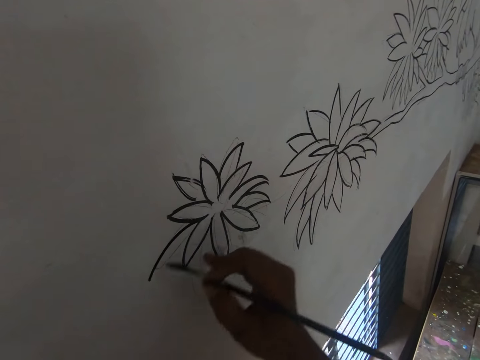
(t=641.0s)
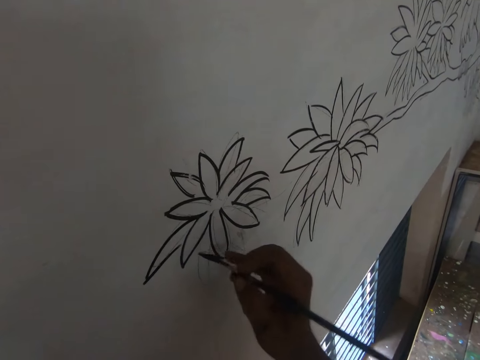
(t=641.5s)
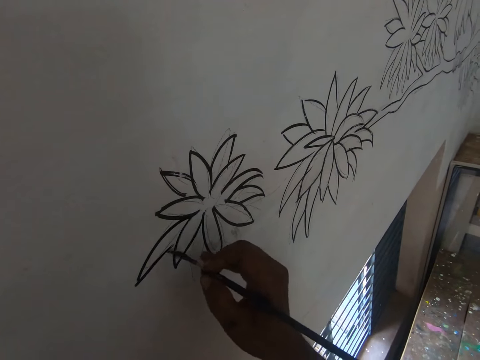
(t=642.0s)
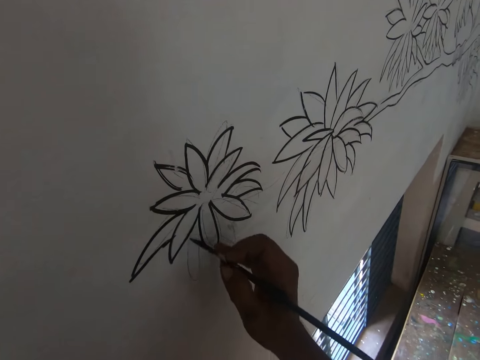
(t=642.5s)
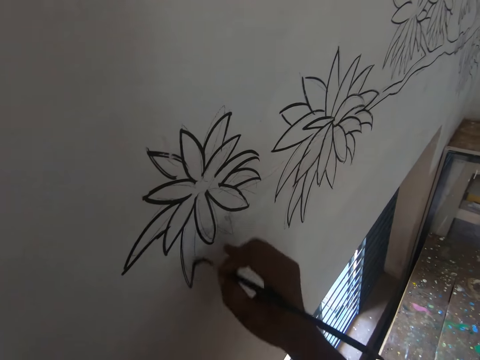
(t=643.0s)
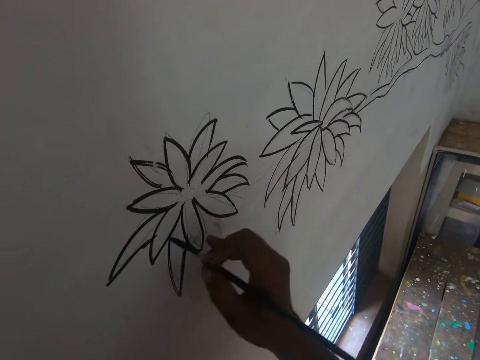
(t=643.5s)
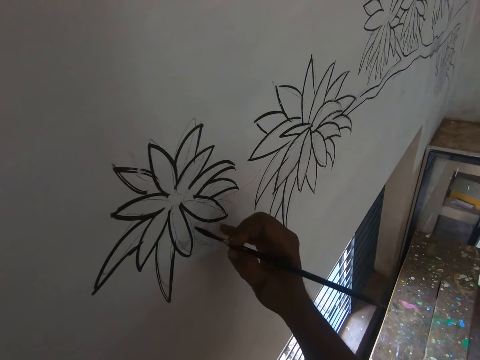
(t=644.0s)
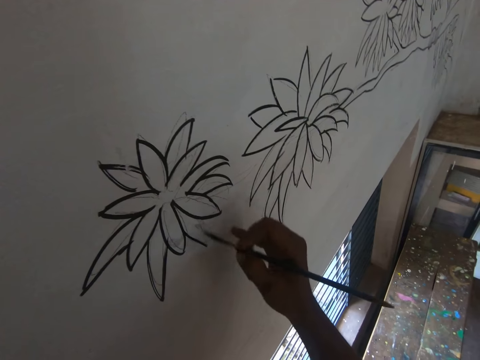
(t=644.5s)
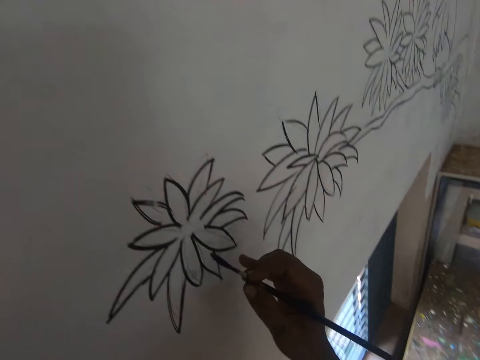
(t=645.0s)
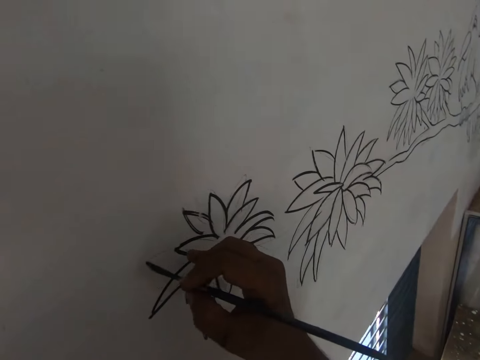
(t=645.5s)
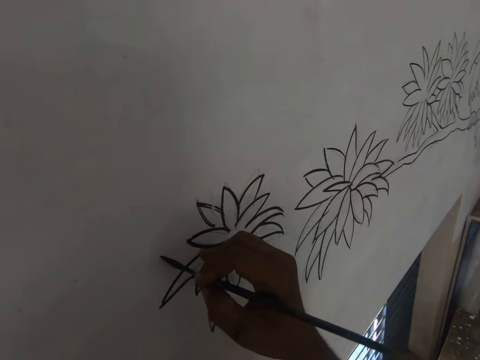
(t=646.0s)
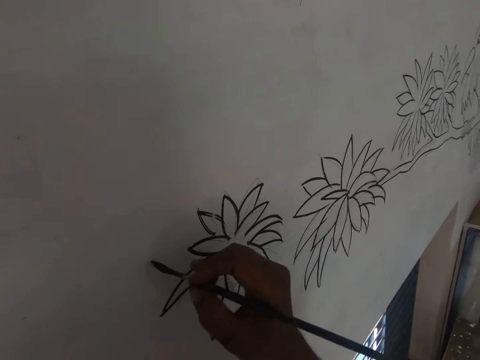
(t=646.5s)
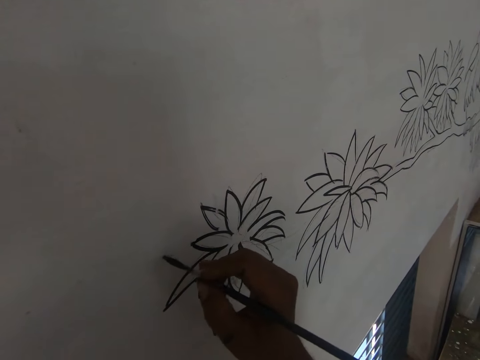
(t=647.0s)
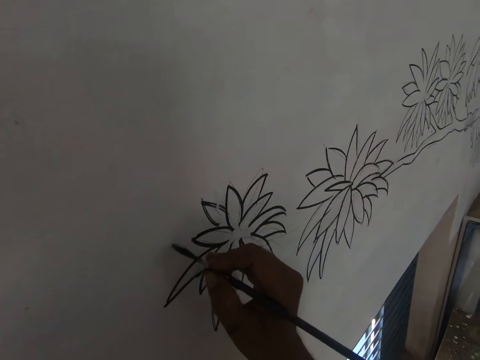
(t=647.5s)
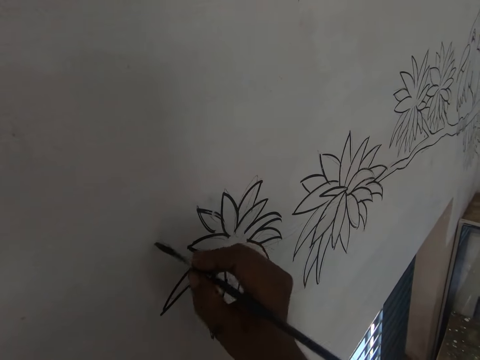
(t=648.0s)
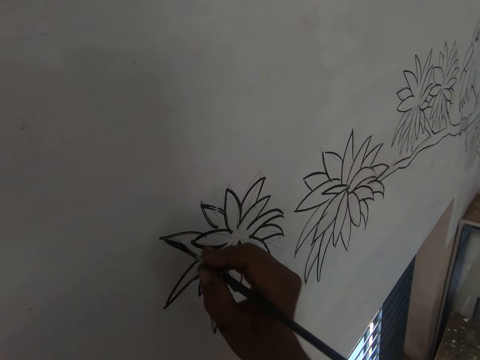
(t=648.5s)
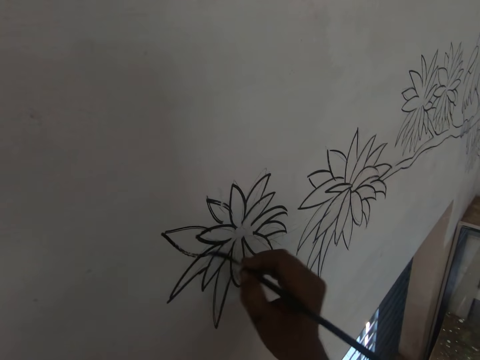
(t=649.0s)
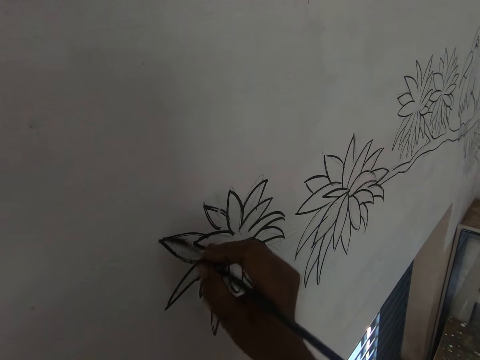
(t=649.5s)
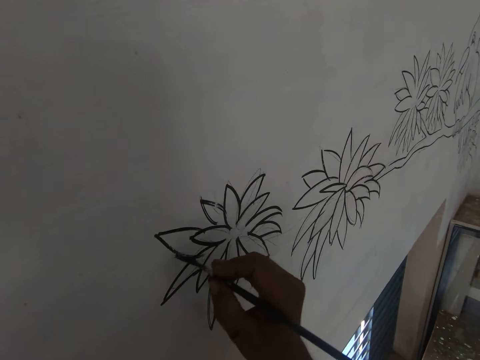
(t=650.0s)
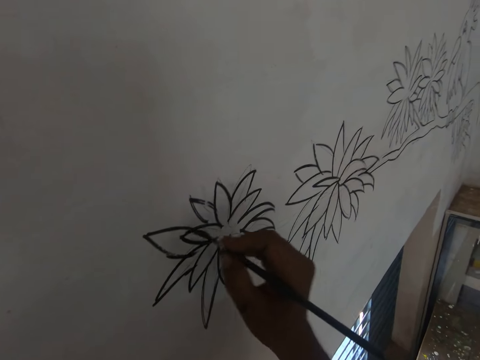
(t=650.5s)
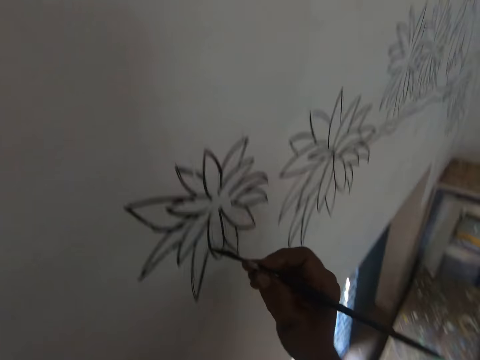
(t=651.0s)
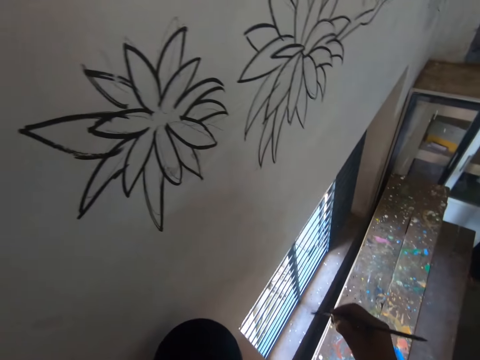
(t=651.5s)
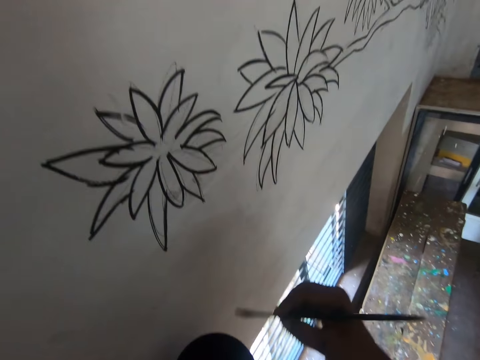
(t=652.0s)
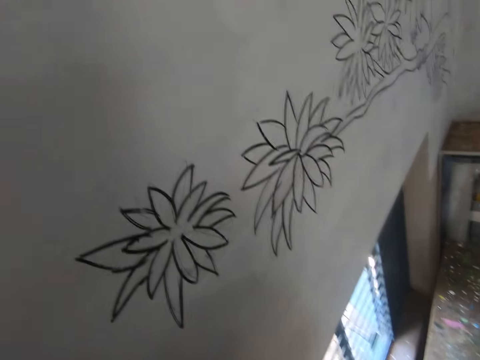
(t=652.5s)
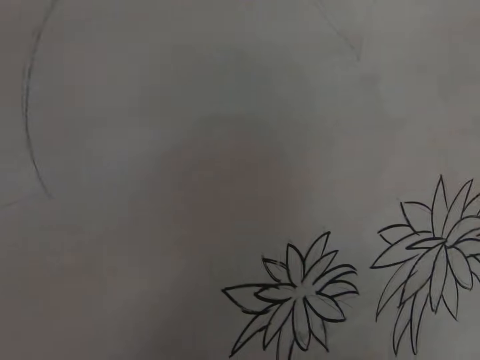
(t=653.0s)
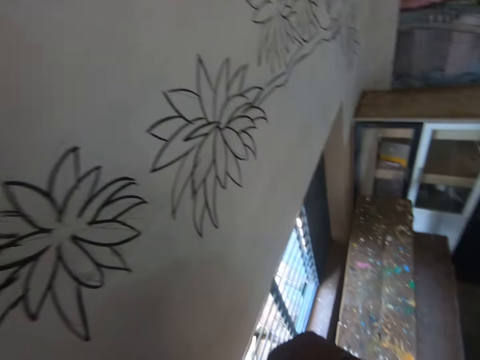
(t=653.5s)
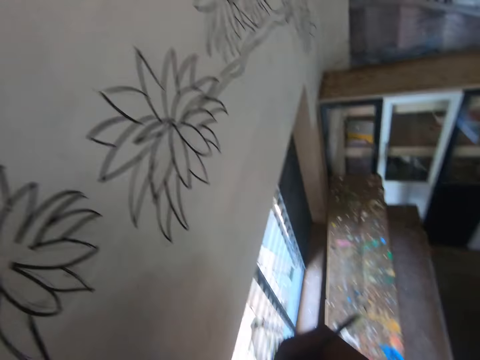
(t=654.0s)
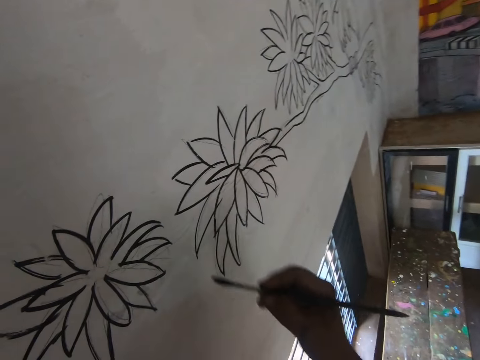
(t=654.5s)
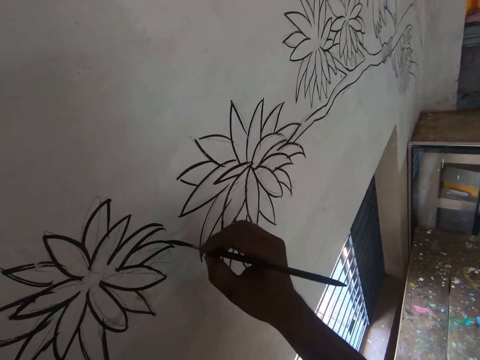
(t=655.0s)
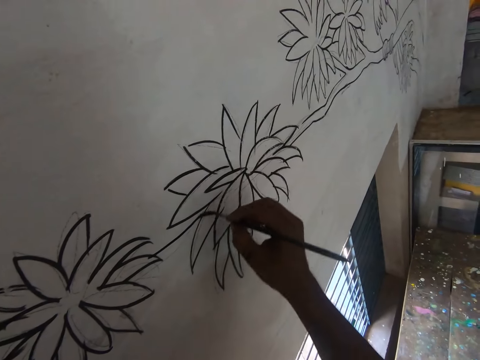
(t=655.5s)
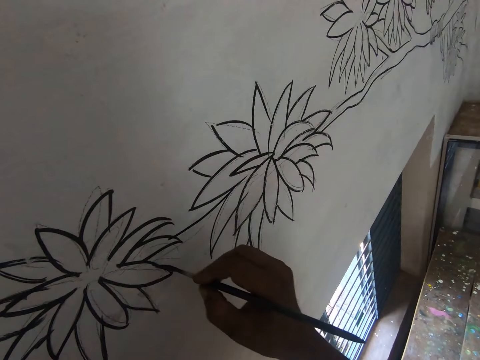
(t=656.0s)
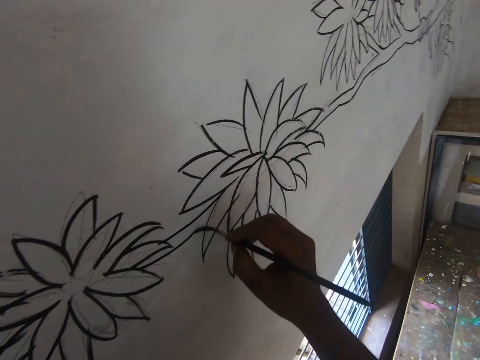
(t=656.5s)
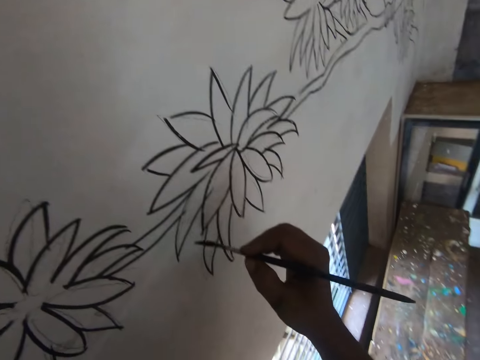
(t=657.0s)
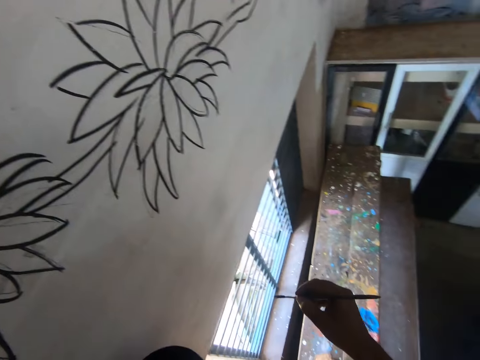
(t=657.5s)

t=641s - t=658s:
The camera wearer draws an art with a paint brush. They dip the brush in the paint. They look around. They draw an art with the paint brush.

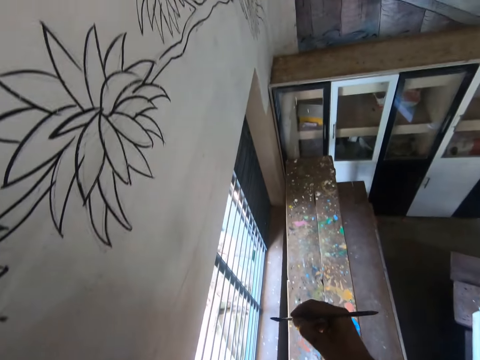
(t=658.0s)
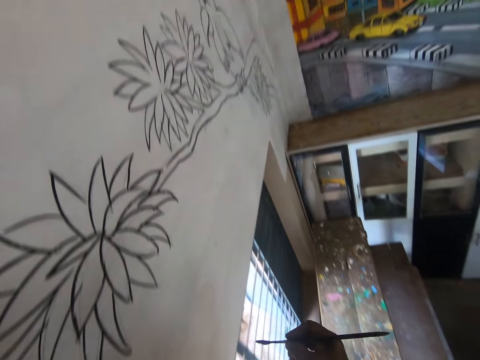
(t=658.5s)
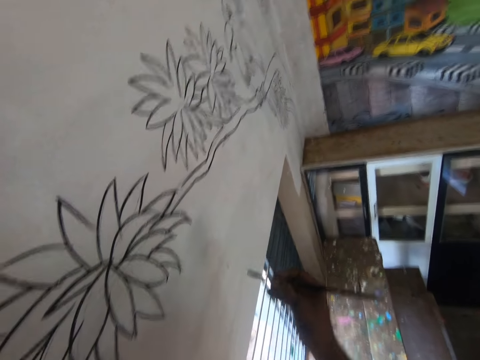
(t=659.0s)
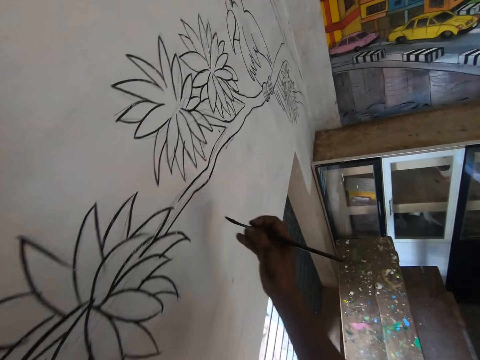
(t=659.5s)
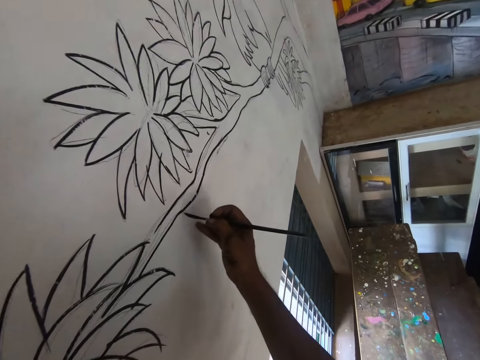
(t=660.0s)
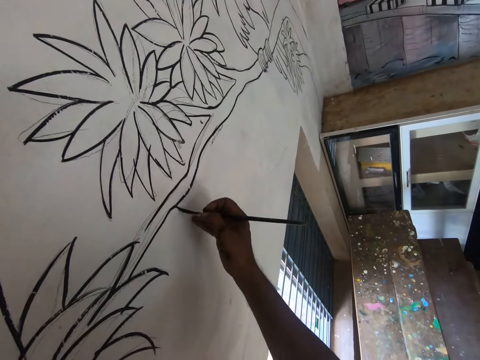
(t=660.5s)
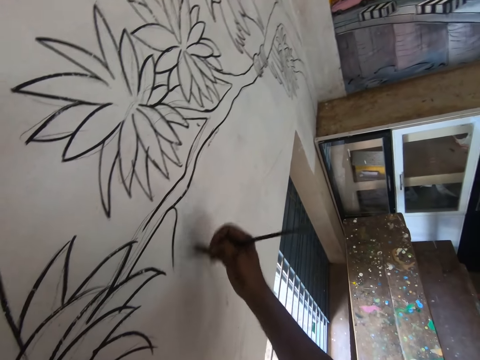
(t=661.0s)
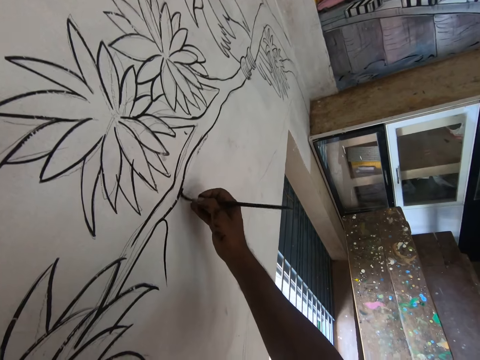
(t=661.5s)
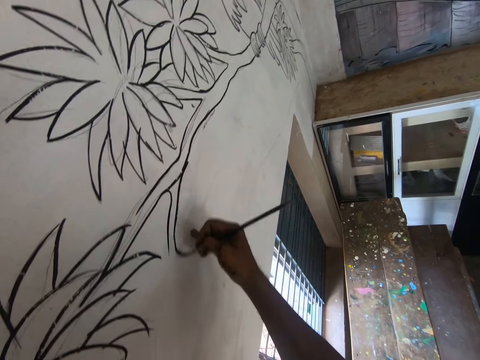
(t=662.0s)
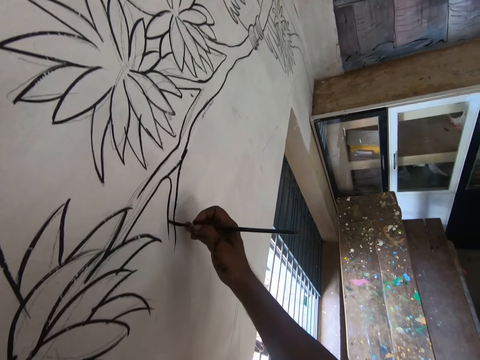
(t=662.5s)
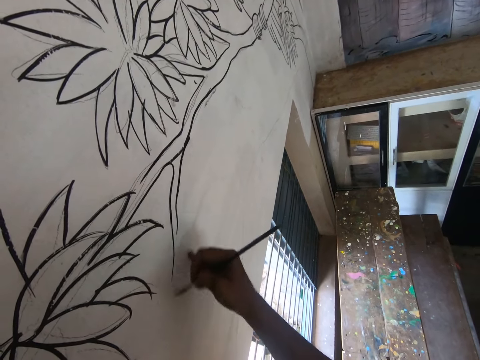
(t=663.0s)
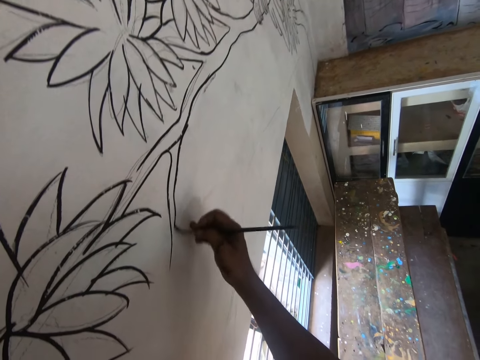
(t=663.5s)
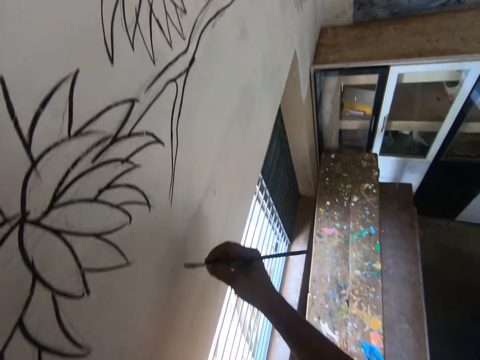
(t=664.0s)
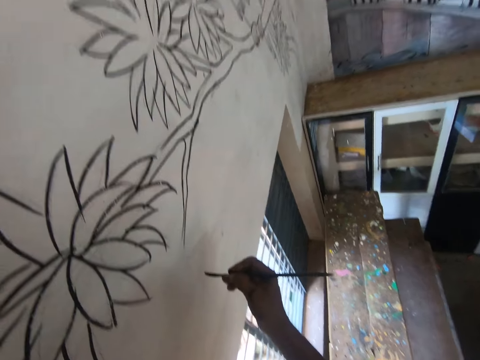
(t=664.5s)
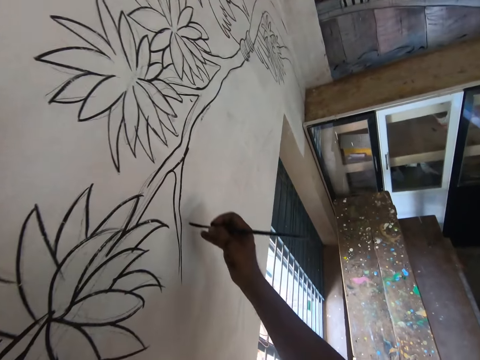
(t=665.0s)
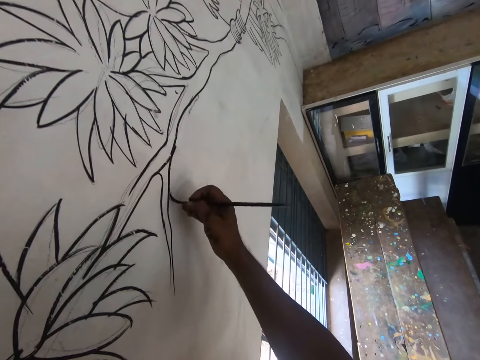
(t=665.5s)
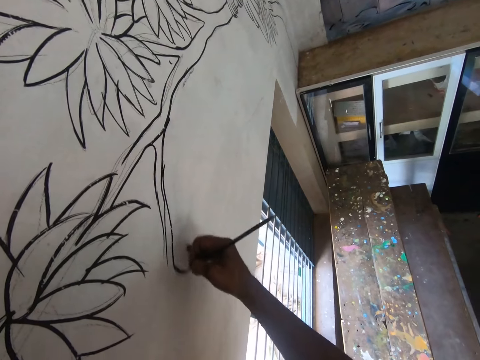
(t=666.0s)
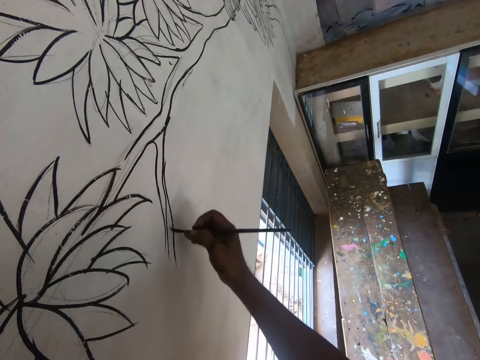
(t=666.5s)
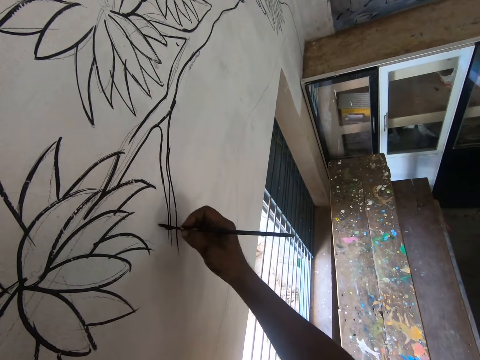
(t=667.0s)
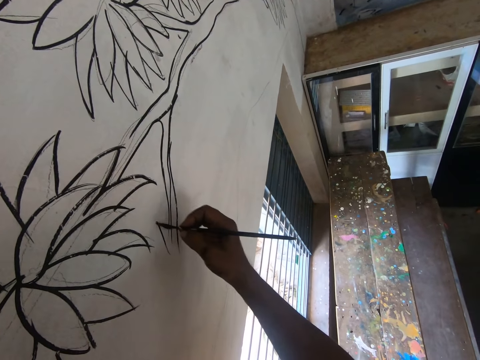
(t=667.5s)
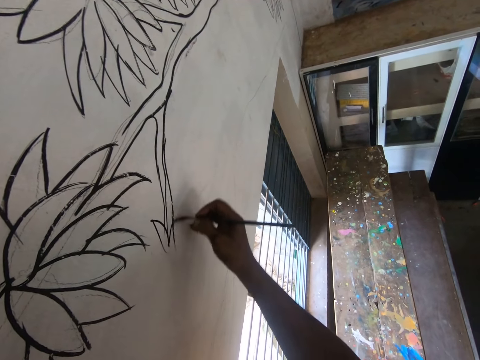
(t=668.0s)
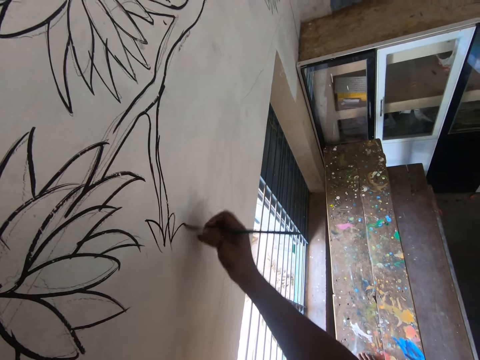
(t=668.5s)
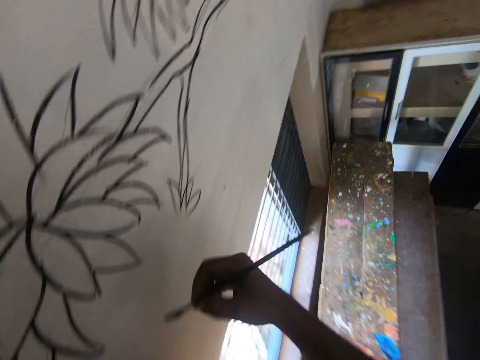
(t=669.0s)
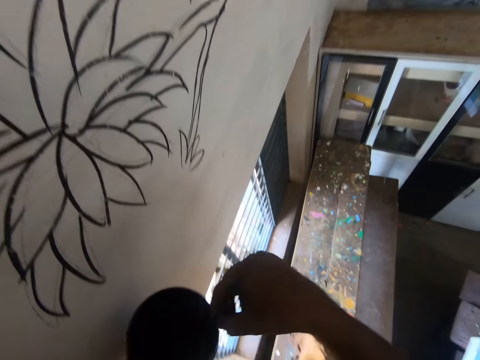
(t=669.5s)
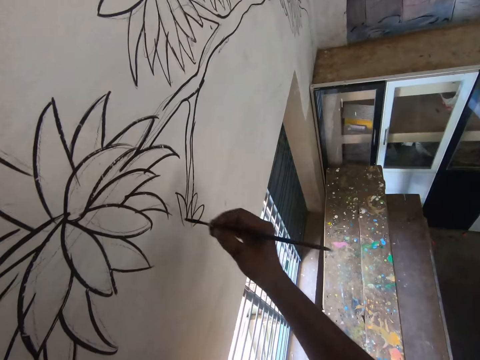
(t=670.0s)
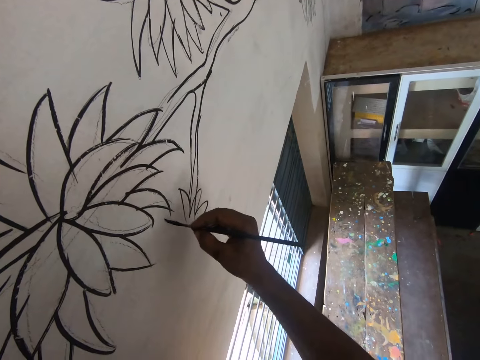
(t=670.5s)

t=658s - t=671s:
The camera wearer looks around. They draw an art with a paint brush. They dip the paint brush in the paint.
